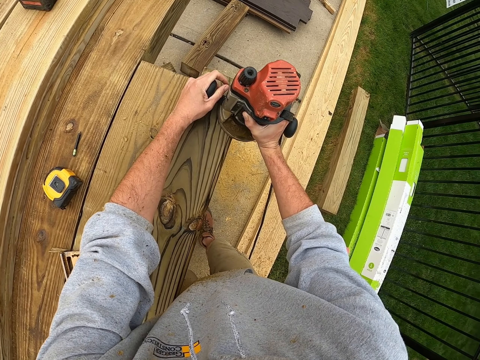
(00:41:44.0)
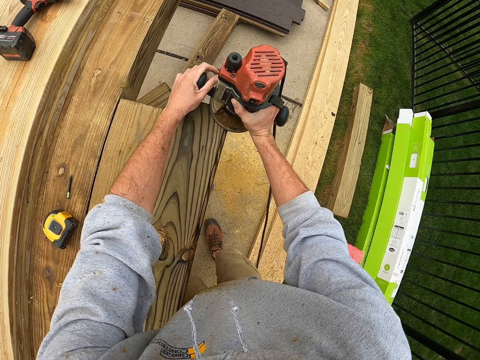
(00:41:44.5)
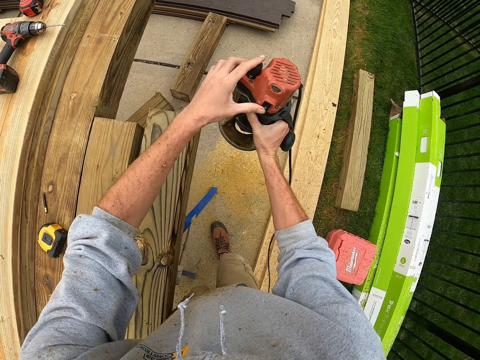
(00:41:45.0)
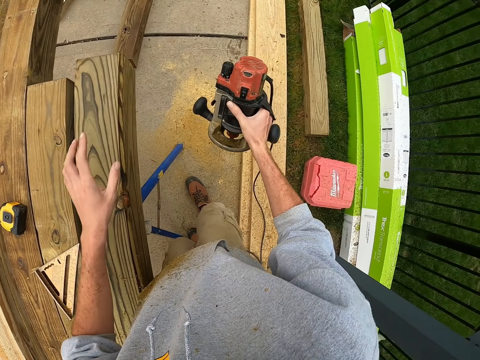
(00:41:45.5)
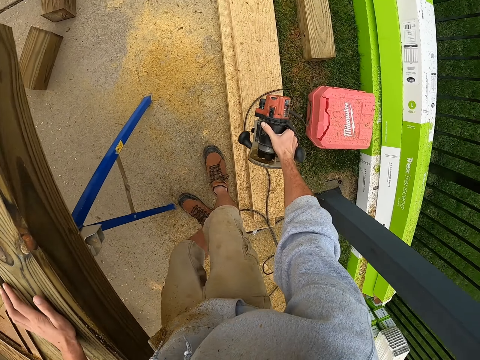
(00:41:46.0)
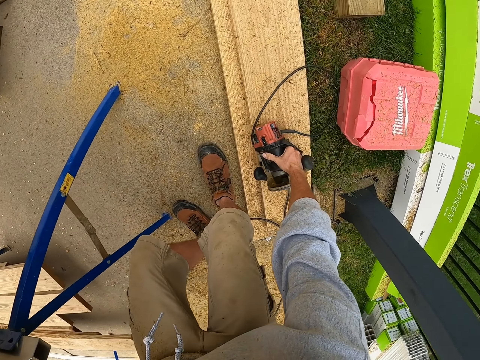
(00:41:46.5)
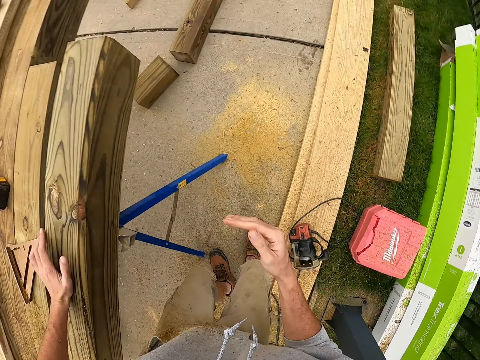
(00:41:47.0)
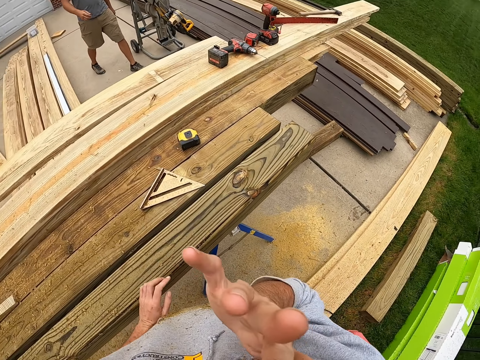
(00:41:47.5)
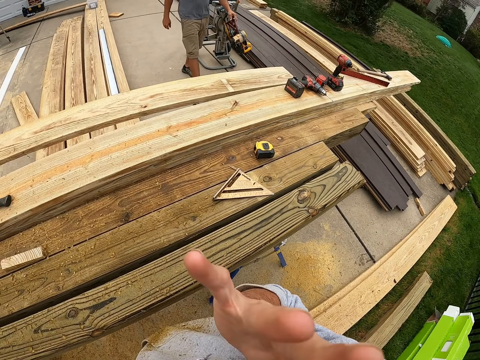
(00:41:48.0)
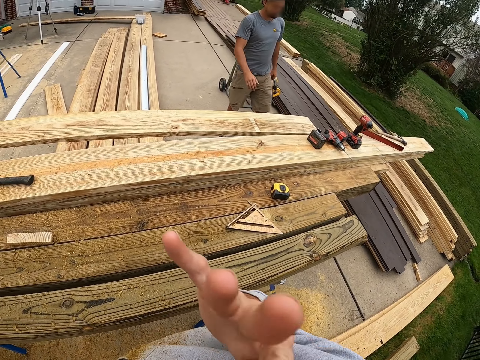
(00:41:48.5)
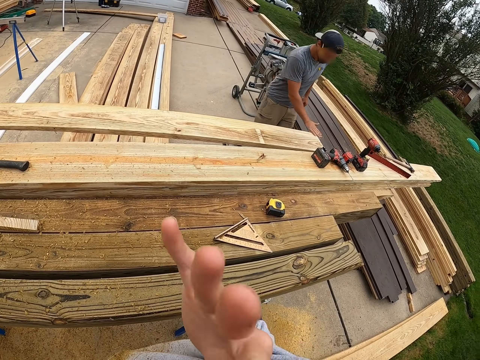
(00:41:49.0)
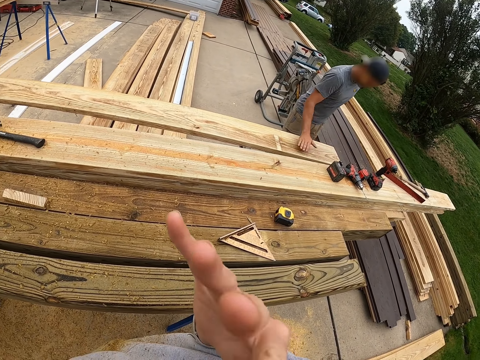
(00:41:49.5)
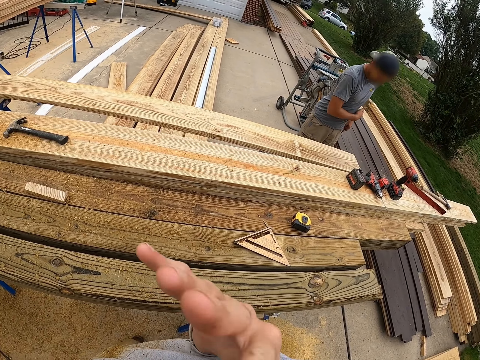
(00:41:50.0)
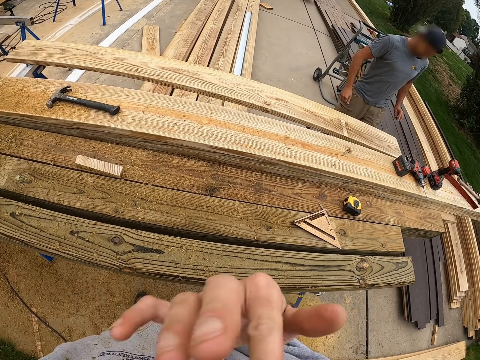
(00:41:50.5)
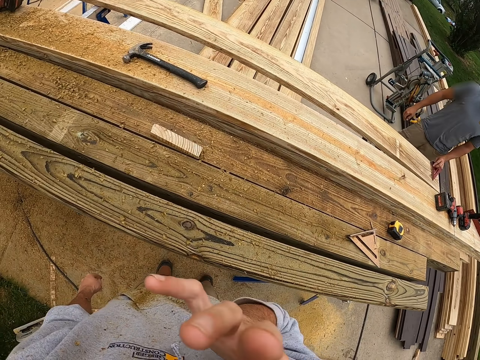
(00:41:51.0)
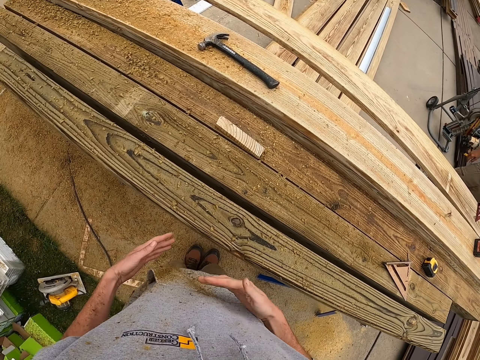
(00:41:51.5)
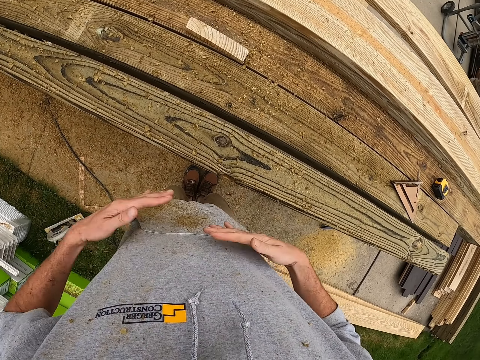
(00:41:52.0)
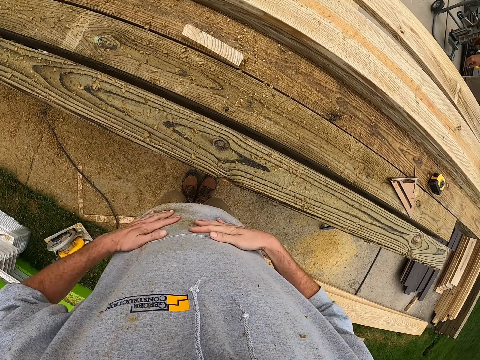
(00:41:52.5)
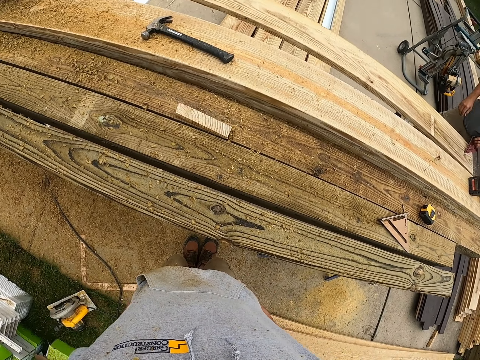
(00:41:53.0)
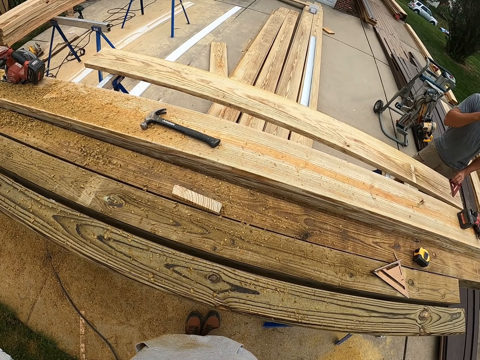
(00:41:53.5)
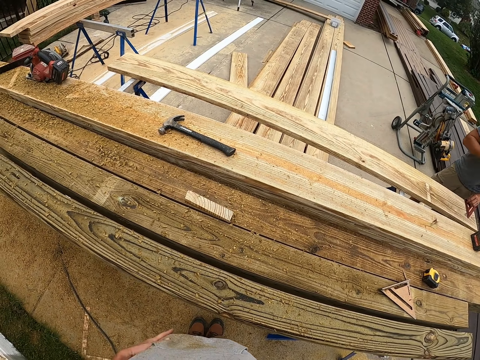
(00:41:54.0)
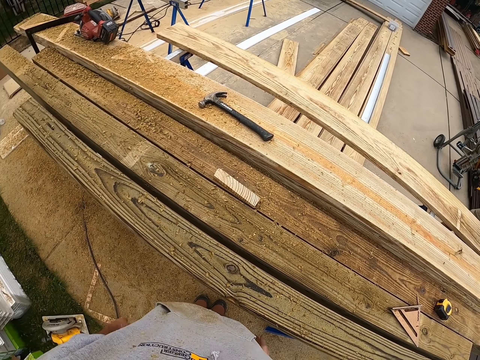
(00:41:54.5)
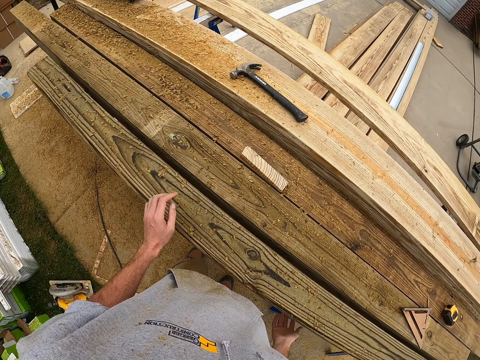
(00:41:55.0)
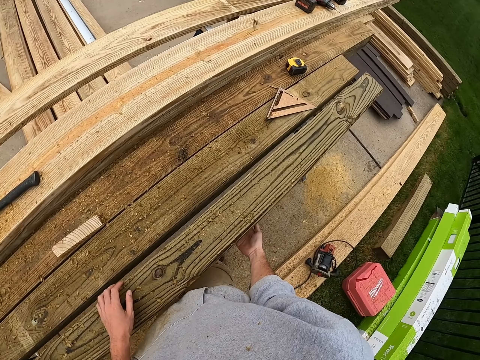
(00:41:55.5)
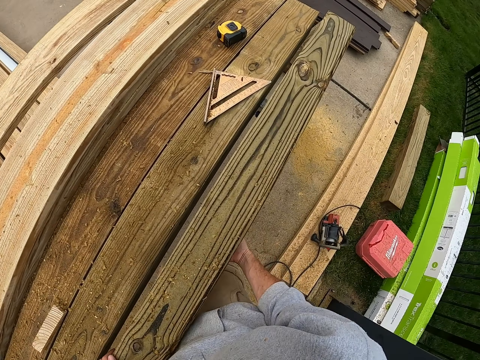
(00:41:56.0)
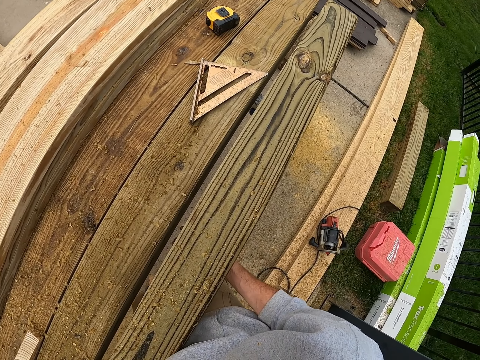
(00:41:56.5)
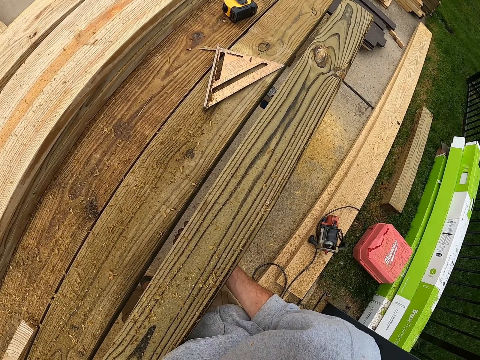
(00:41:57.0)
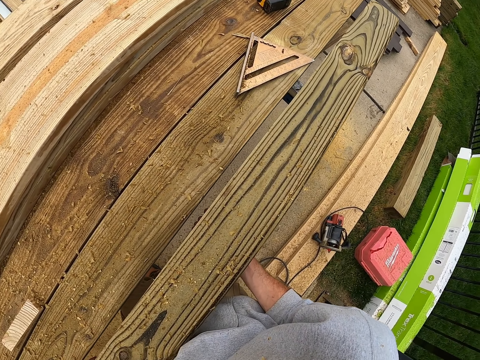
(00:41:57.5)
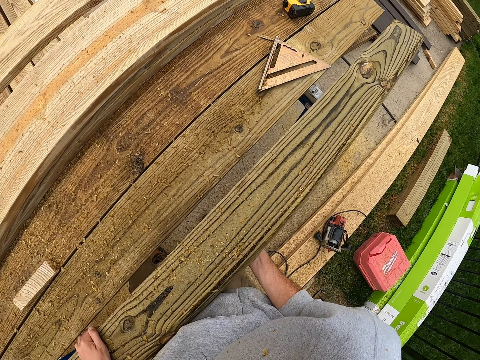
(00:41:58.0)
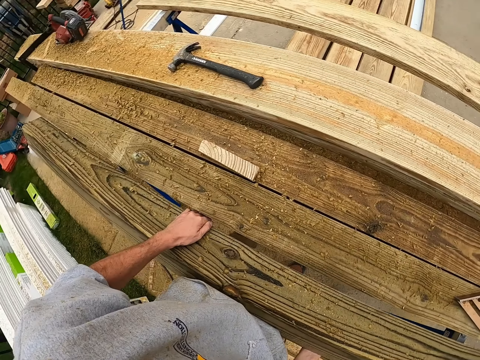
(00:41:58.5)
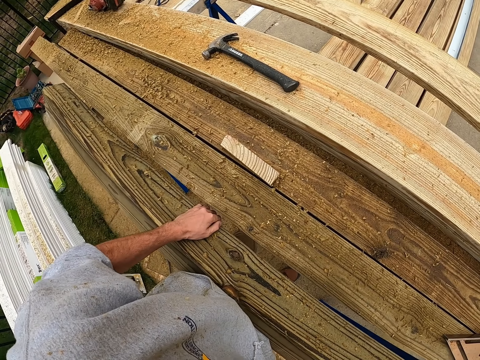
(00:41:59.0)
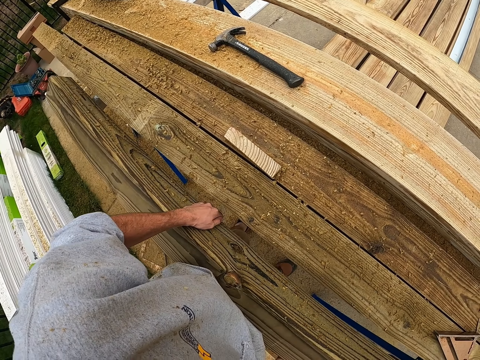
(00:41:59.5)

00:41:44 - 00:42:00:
The camera wearer moves the timber smoothening machine away from the timber. They put the timber smoothening machine down. They raise their hand. A man wipes on the timber. The camera wearer moves their hand. The man touches on the timber. The camera wearer wipes hands on the cloth. They turn the timber.

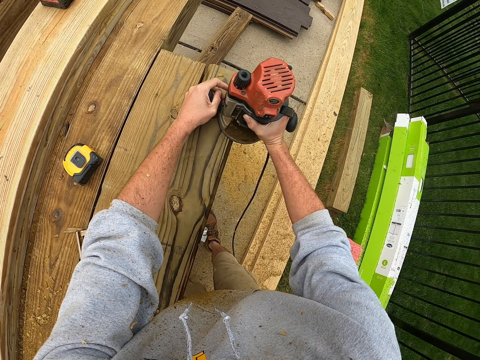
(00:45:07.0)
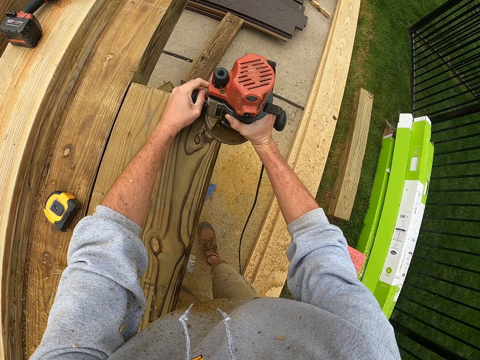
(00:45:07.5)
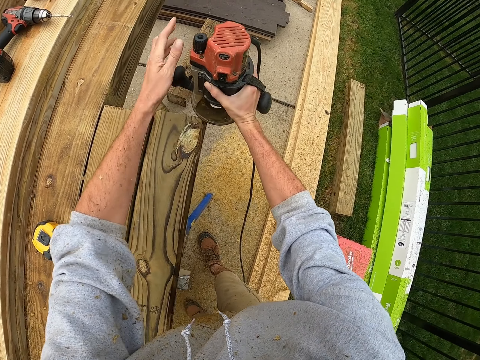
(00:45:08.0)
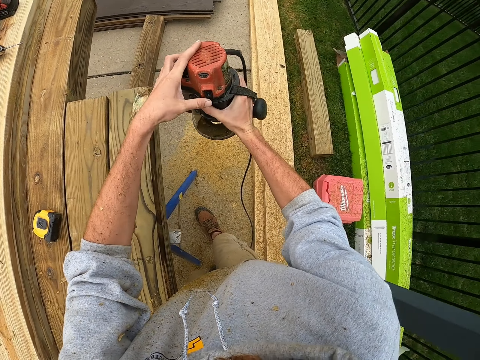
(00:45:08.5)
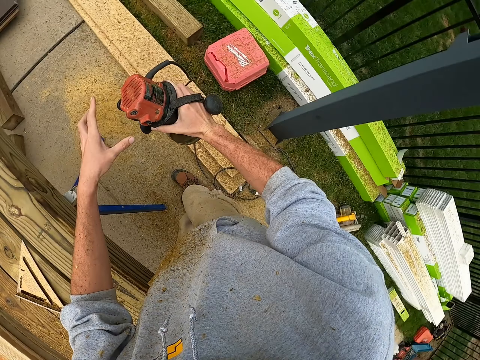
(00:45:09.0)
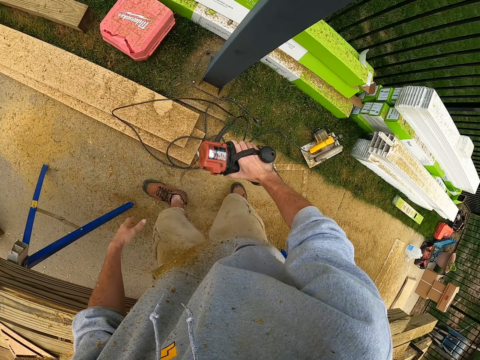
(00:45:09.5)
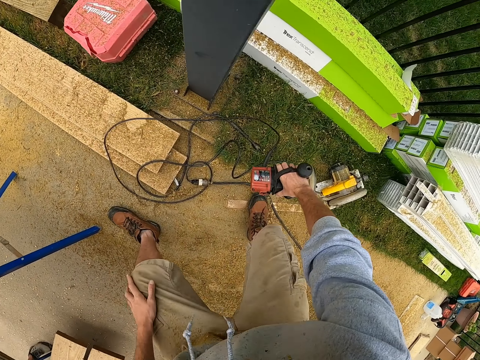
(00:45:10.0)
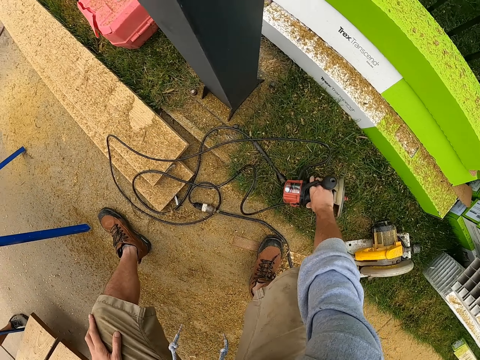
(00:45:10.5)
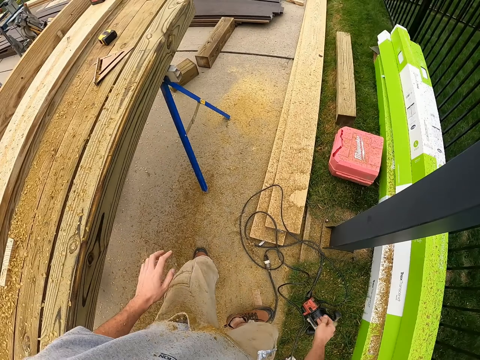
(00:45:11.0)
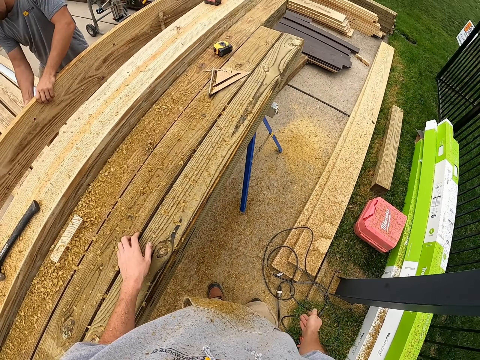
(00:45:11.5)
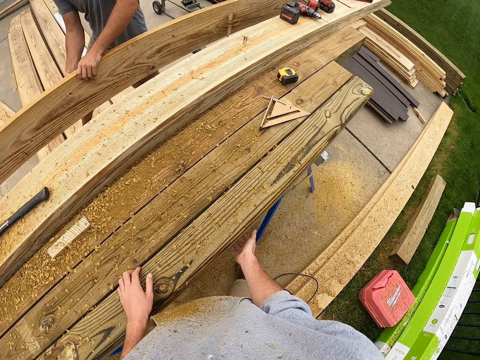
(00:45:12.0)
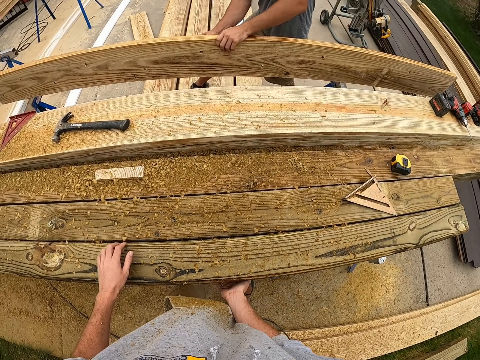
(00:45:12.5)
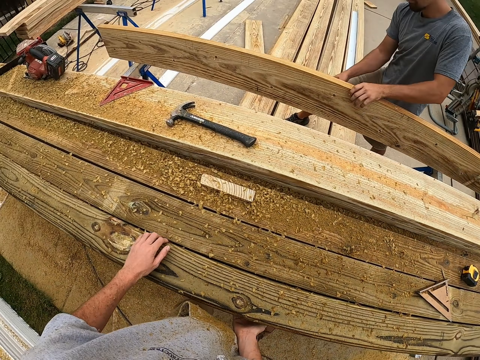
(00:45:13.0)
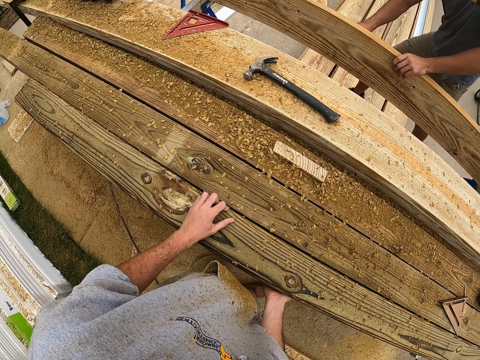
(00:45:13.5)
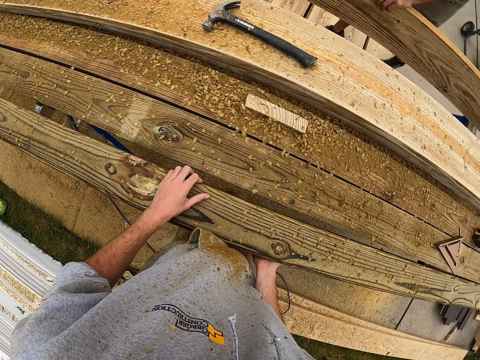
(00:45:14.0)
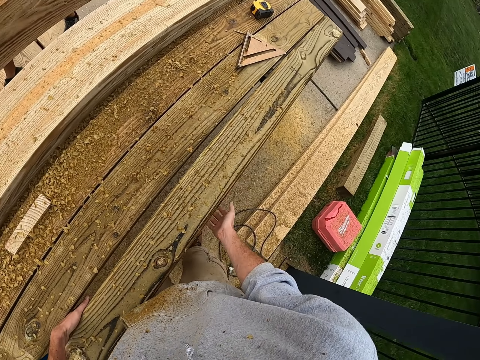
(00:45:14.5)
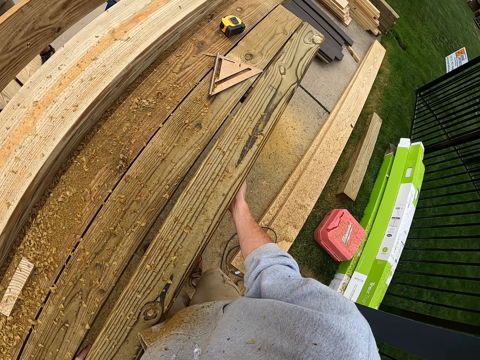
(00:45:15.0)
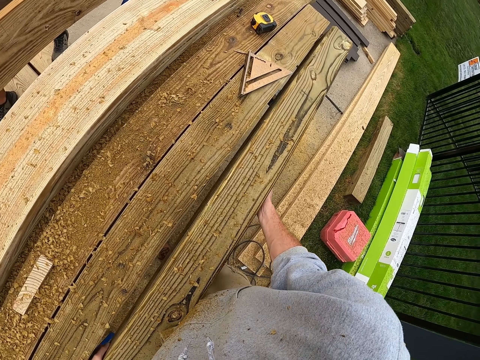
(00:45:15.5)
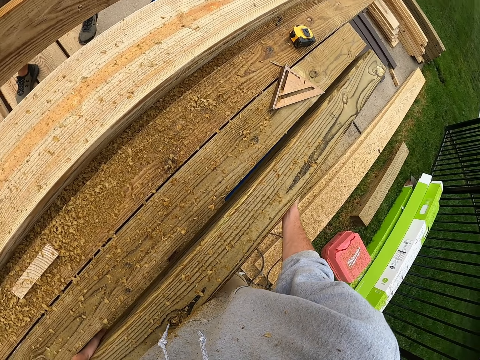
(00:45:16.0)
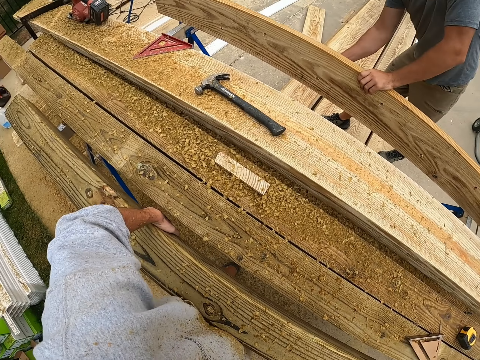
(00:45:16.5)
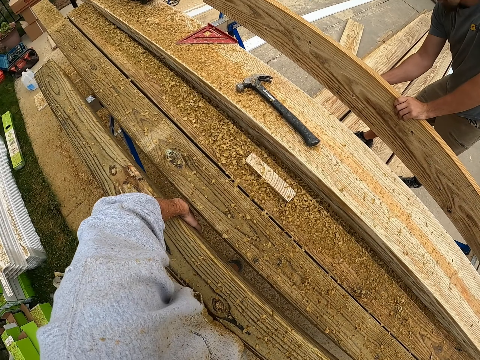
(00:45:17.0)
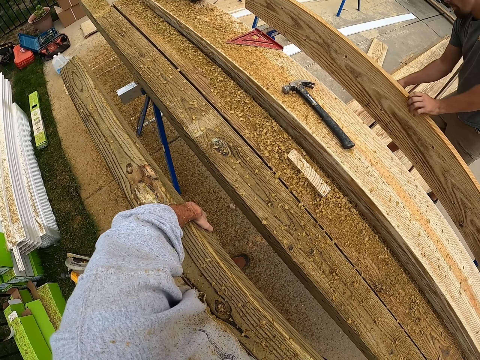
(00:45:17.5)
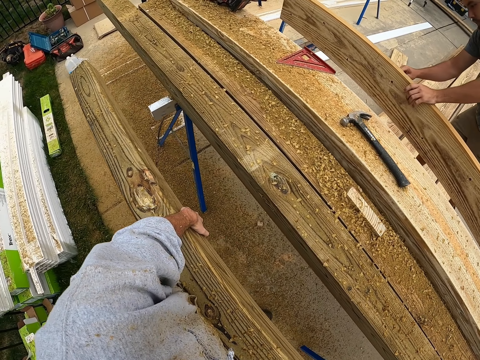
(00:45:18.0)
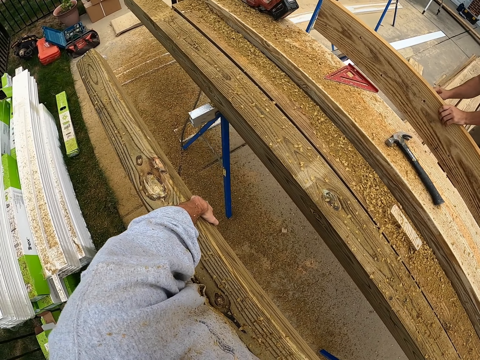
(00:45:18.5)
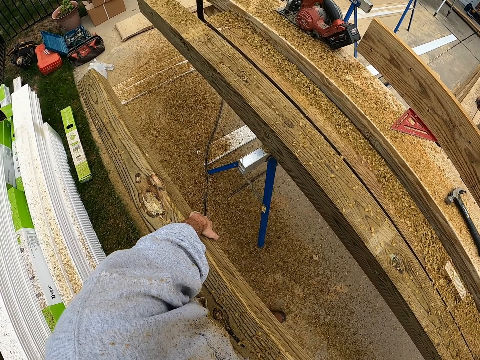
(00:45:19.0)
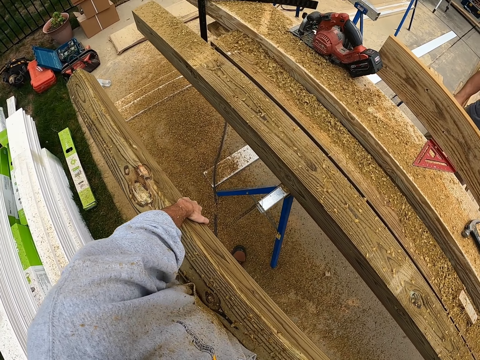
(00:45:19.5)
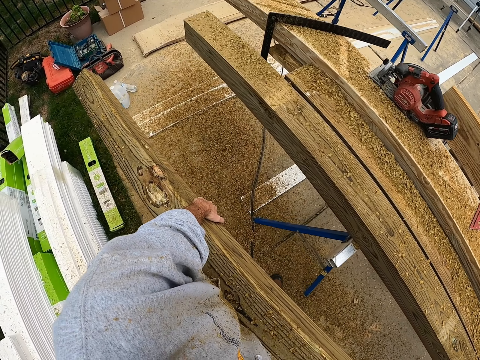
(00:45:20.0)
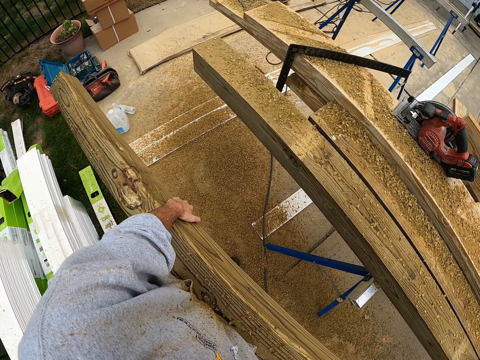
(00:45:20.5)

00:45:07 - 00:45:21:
The camera wearer switches off the timber smoothening machine. They move the timber smoothening machine away from the timber. They put the timber smoothening machine down. A man marks on the timber. The camera wearer touches on the timber. The man steps forward. The camera wearer moves the timber. They pick up a wood and move with the wood. They walk around.
